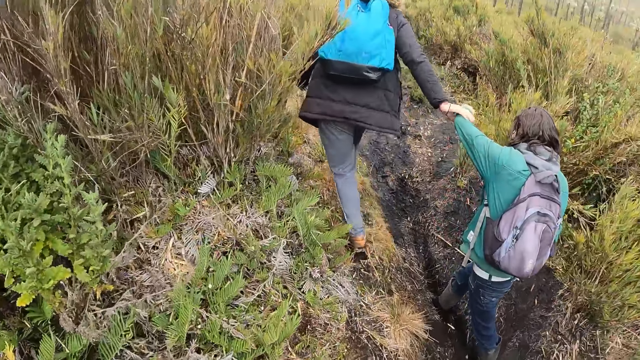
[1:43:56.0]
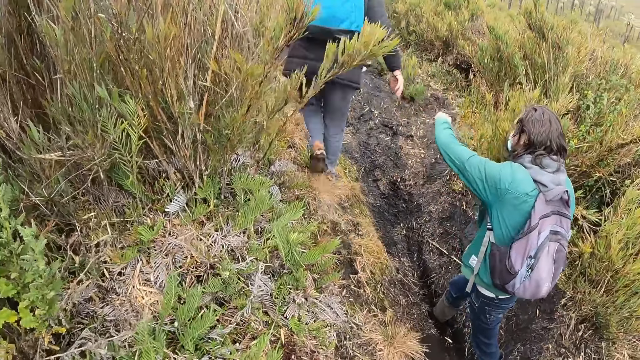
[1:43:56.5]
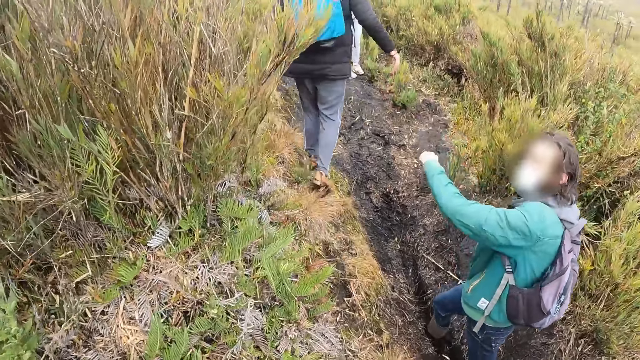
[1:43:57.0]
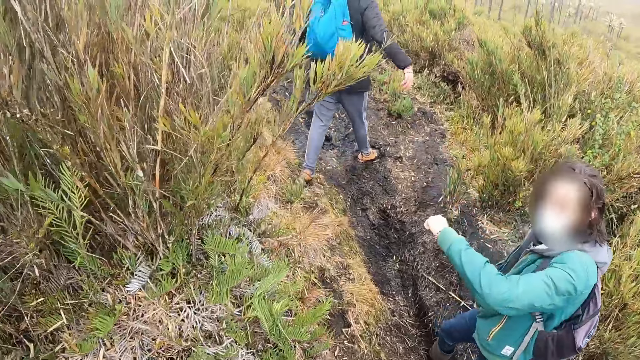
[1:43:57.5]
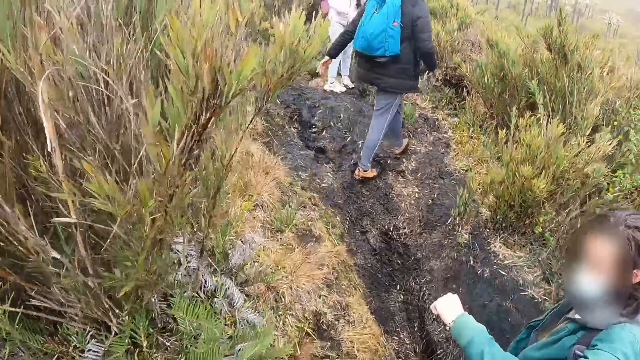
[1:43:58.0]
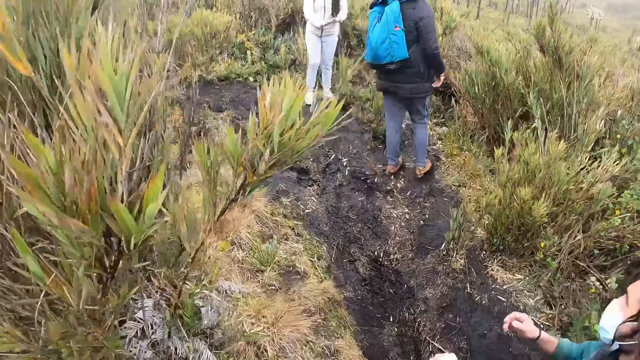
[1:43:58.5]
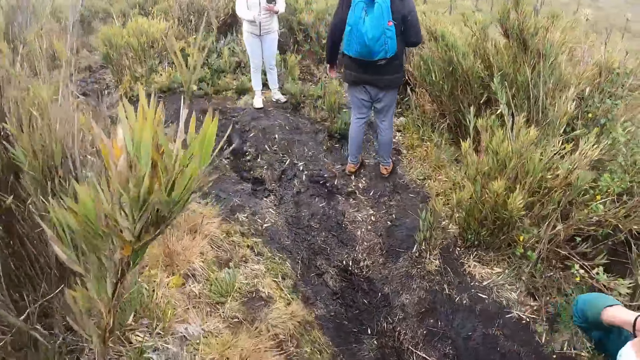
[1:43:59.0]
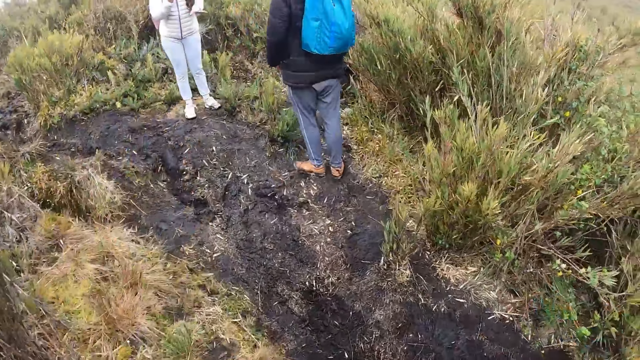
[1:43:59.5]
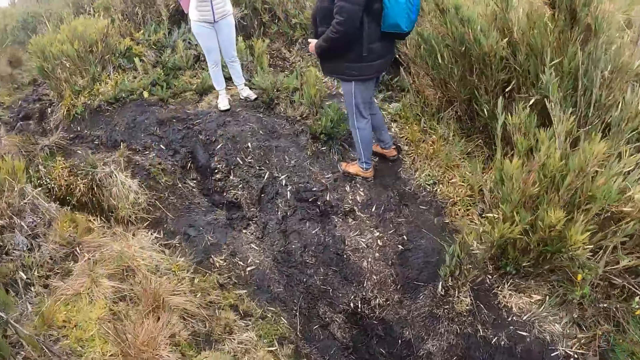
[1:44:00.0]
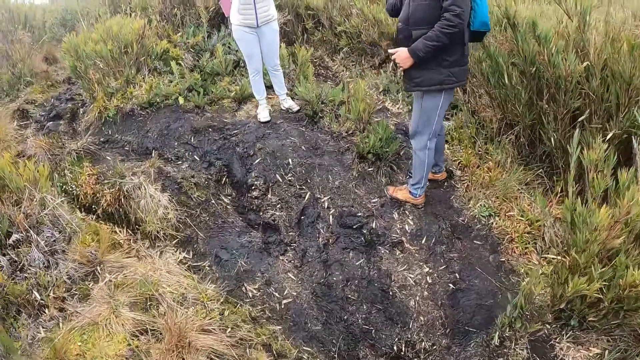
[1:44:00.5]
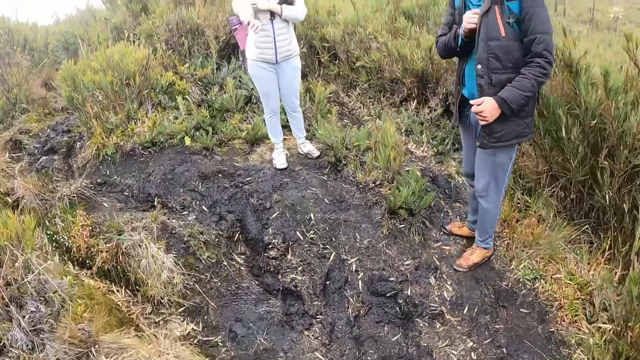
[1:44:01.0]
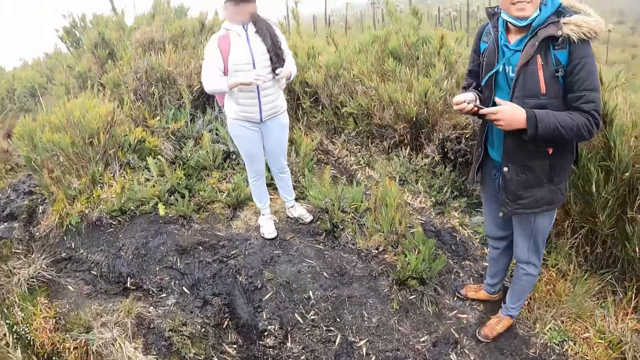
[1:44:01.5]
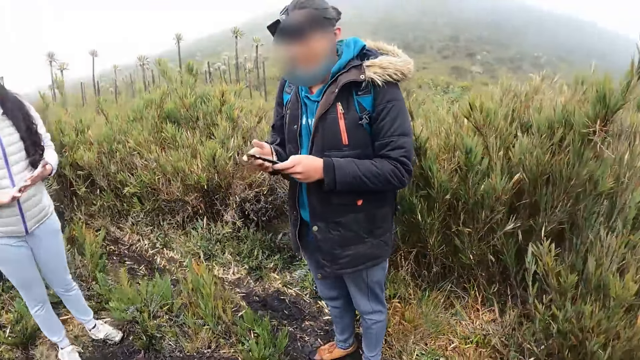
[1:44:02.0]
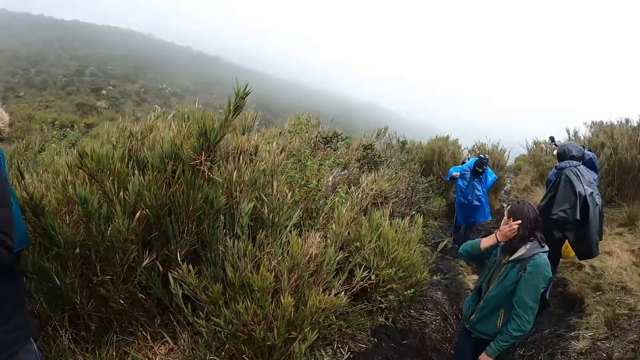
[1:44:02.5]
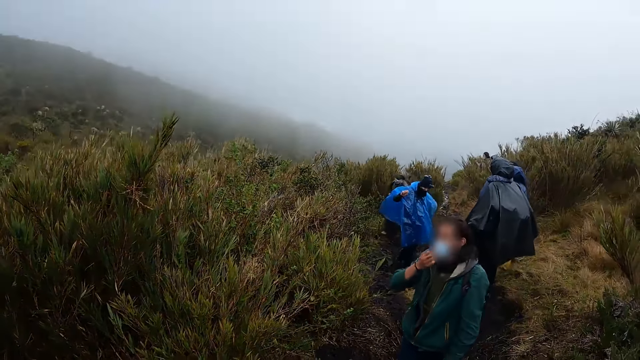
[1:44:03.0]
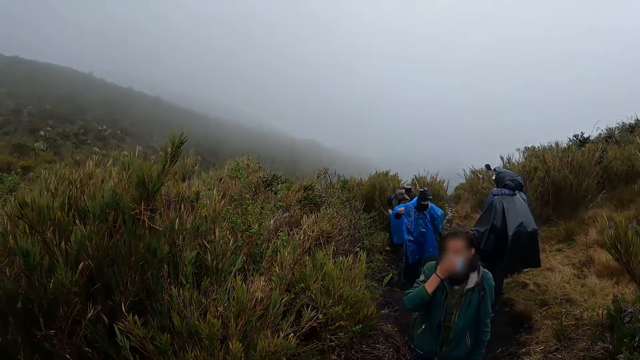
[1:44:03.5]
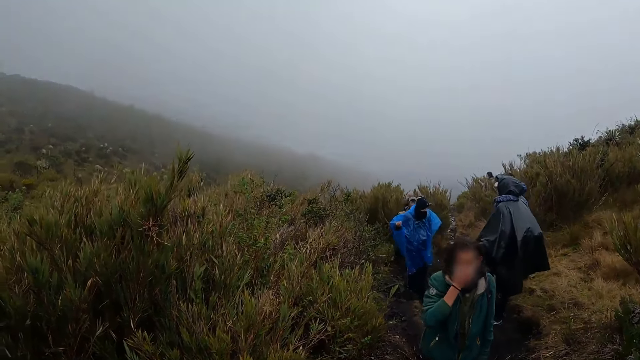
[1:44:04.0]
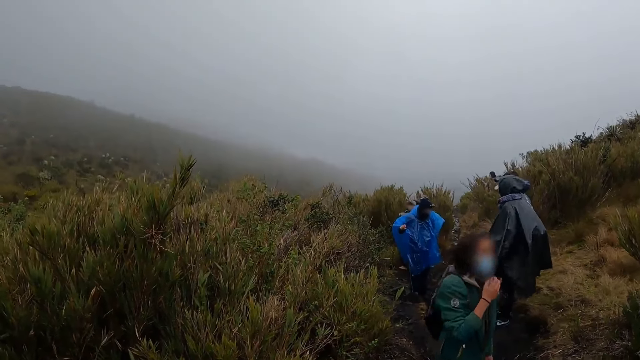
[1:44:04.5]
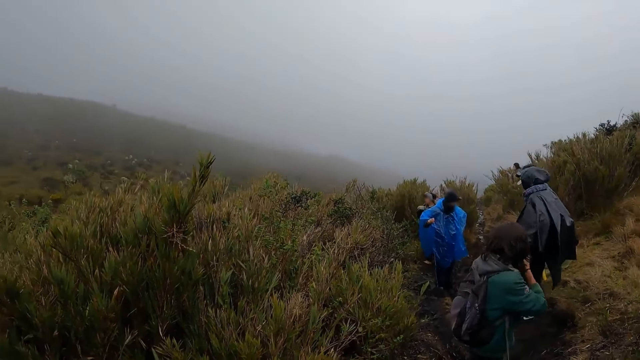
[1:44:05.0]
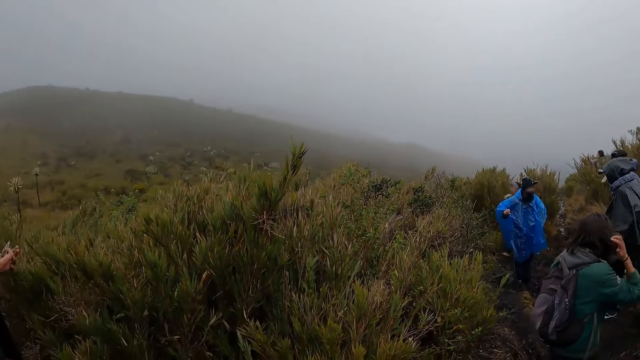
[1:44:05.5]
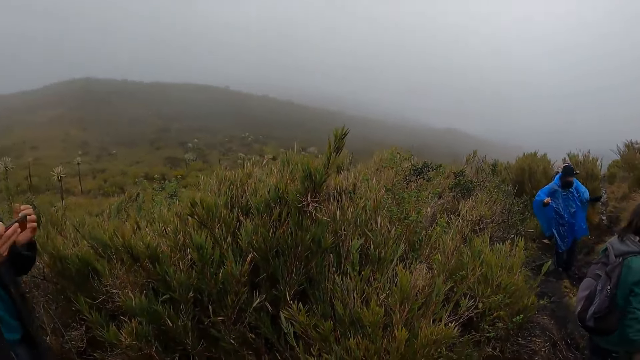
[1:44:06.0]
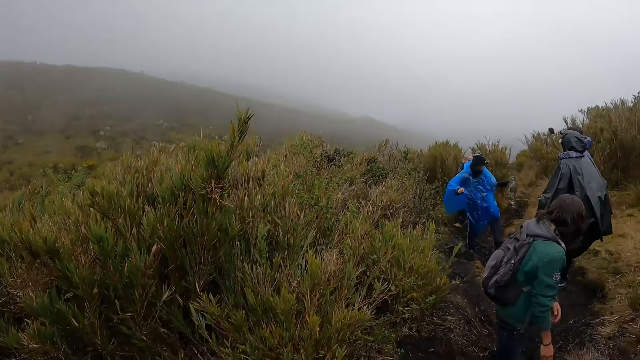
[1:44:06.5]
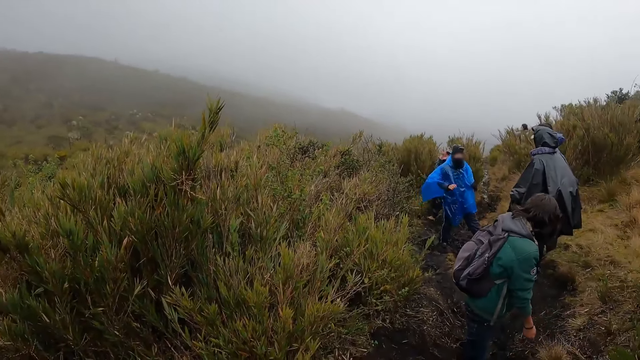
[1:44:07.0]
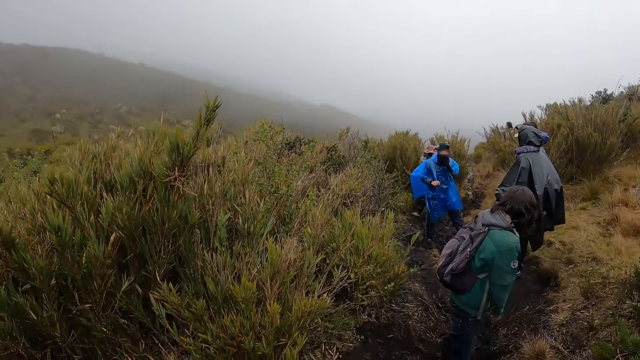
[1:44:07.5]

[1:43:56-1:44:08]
A man interacts with the camera wearer. The man touches his hair with his right hand. Another man takes out the phone from his jacket with his right hand and operates the phone with both hands. The first man adjusts his hair with his right hand. The camera wearer looks around. The first man adjusts the nose mask on his face with his right hand. He adjusts it again.

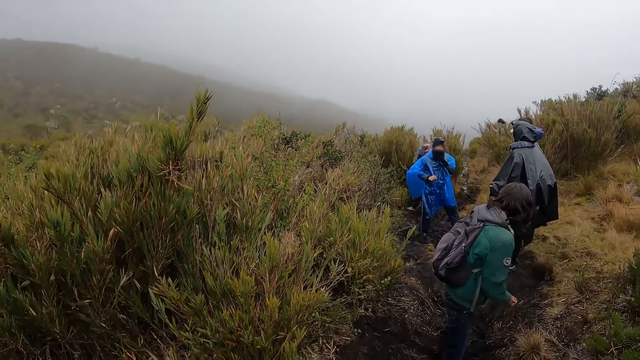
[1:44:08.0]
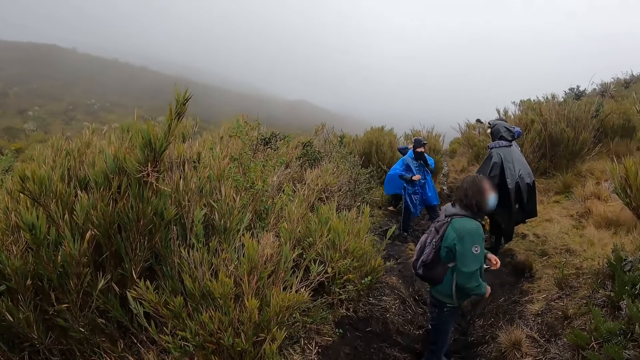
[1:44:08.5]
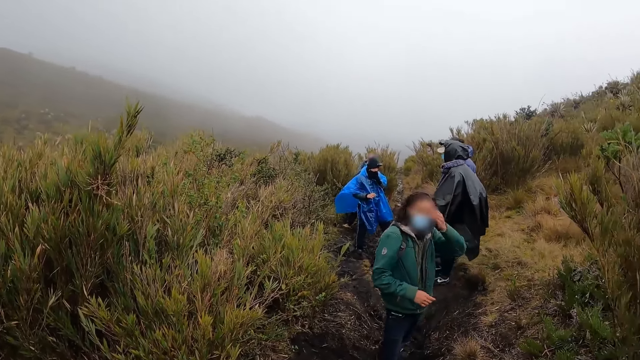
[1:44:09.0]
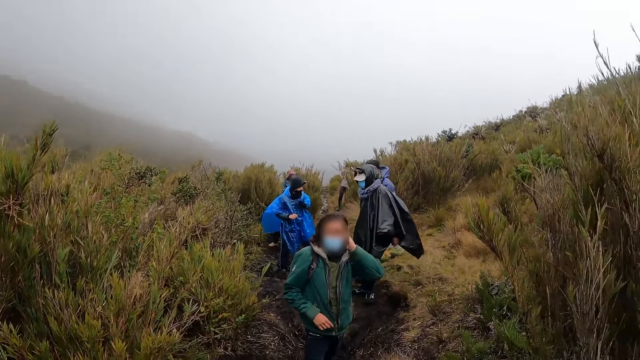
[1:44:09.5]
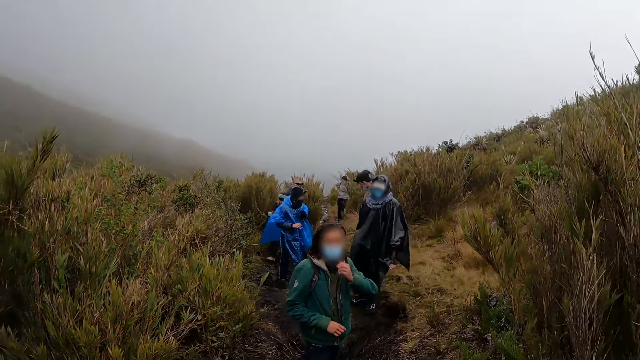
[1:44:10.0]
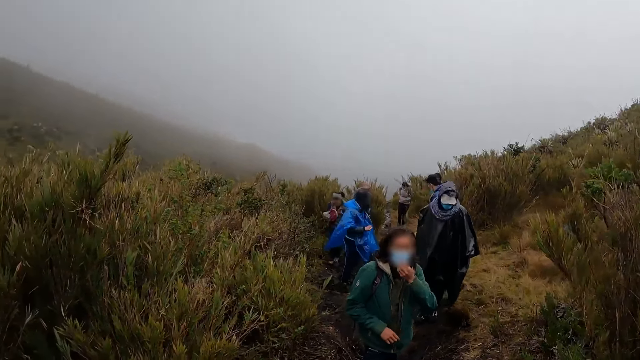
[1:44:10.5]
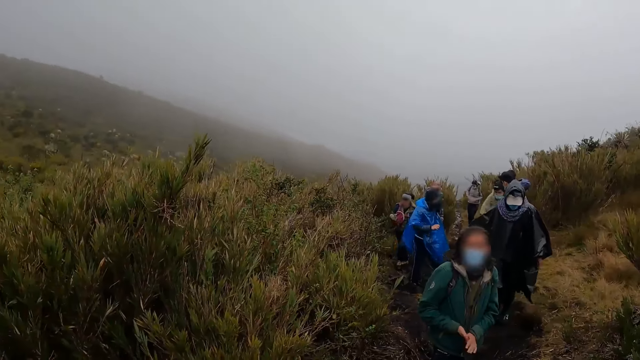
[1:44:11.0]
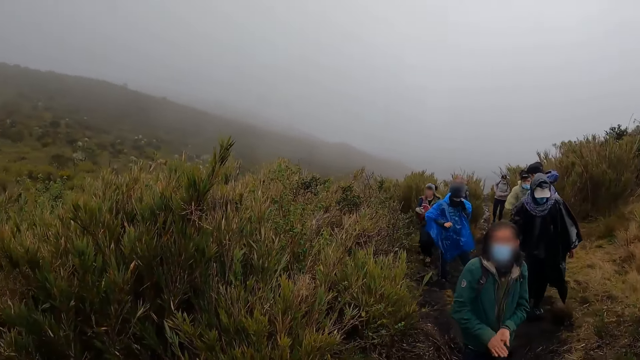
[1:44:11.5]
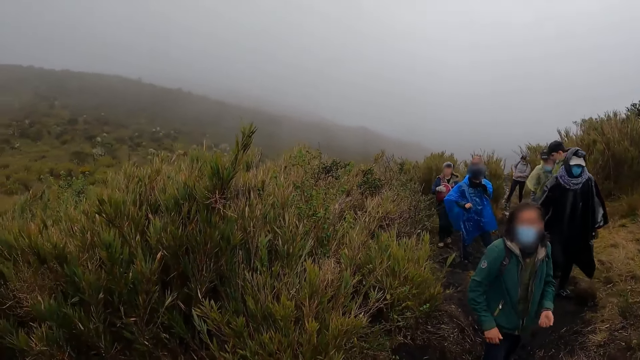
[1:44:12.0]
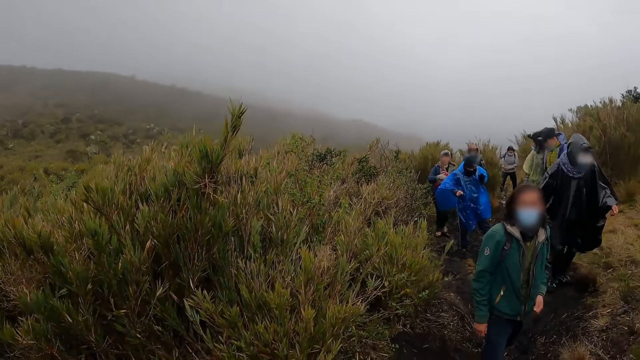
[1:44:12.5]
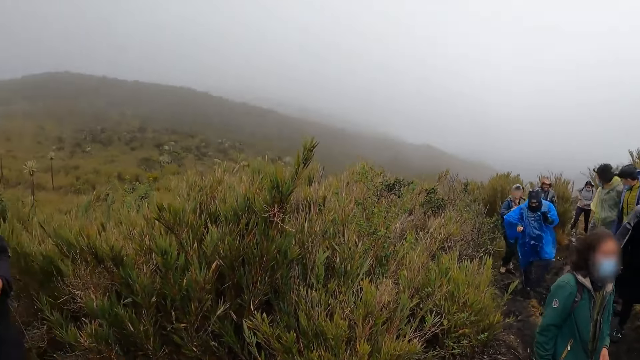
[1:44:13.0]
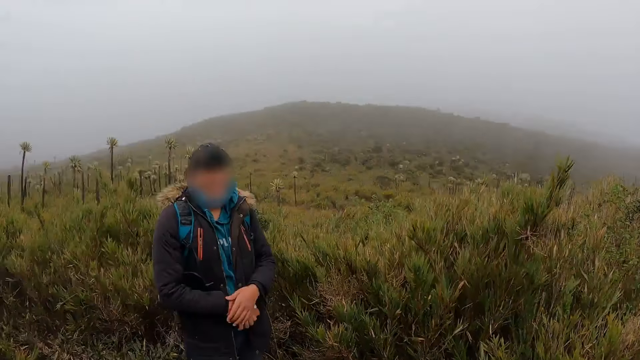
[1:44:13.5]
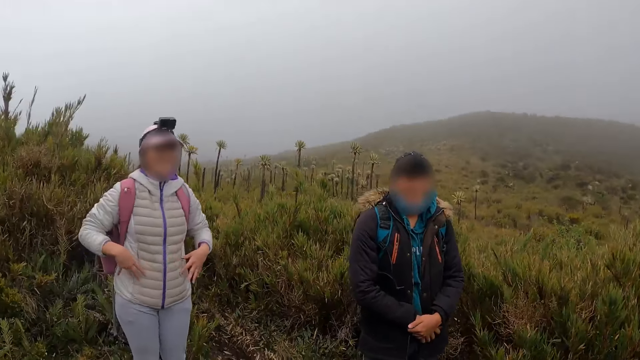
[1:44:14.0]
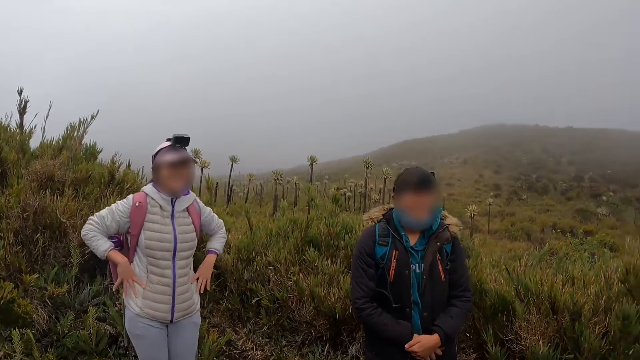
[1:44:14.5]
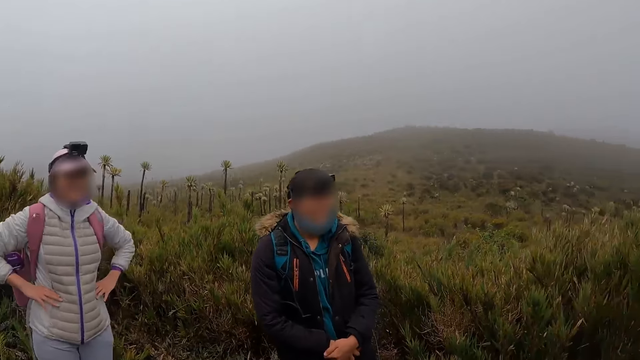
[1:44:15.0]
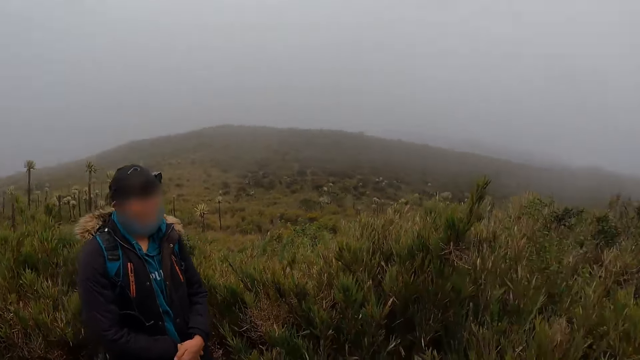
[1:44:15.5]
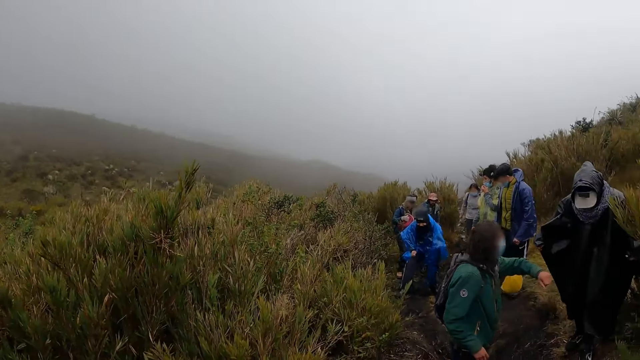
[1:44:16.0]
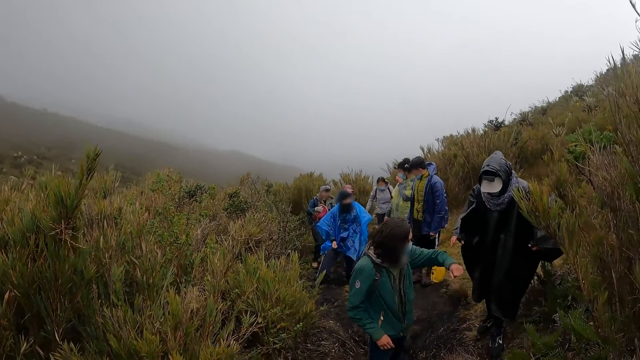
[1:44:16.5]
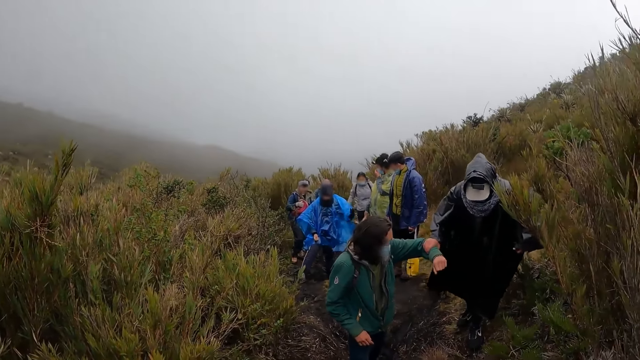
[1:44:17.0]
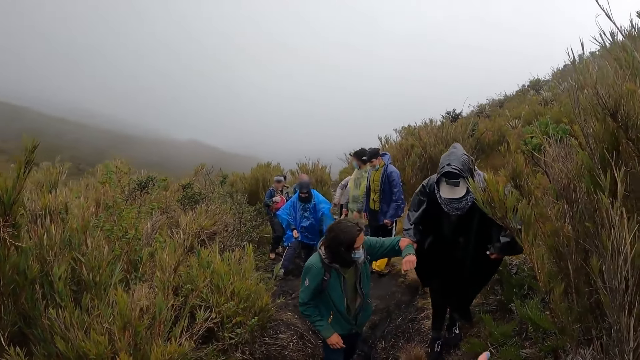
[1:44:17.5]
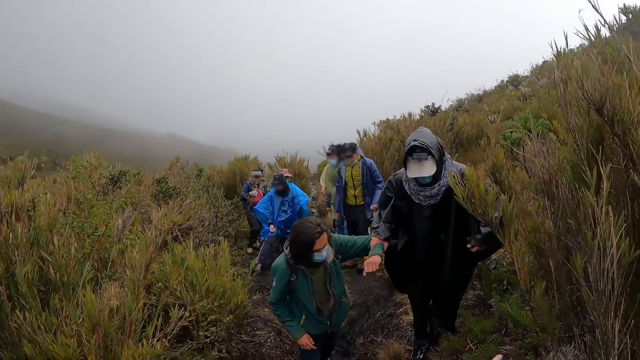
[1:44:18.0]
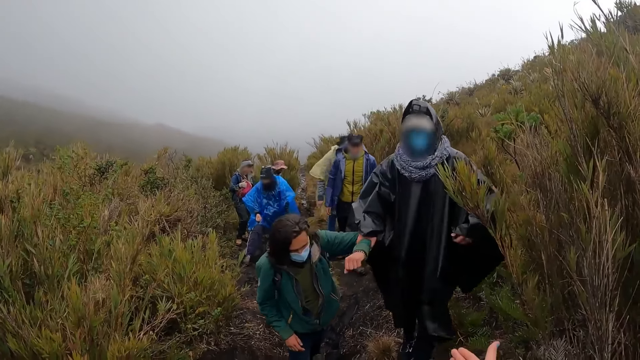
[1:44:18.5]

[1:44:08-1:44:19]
The man adjusts his hair with his left hand, adjusts the nose mask on his face with his left hand, and rubs both palms together. The woman puts both hands on her waist. Another man holds the left hand of the first man with his right hand.
